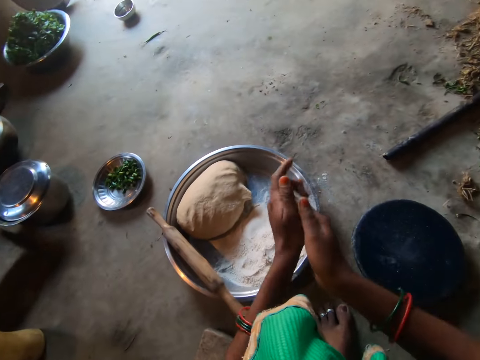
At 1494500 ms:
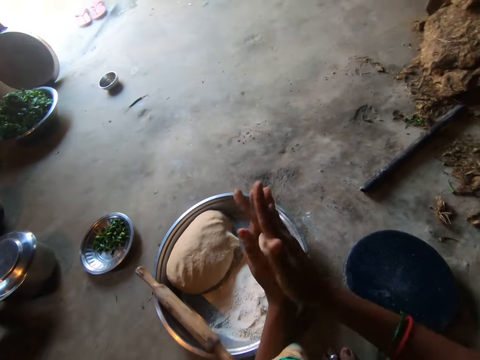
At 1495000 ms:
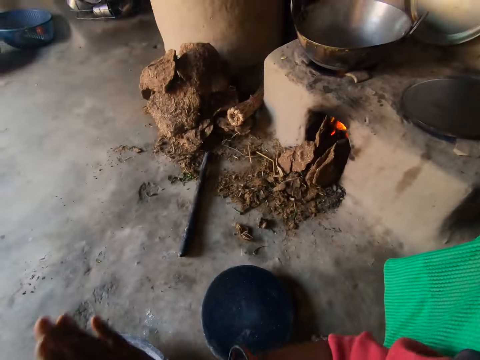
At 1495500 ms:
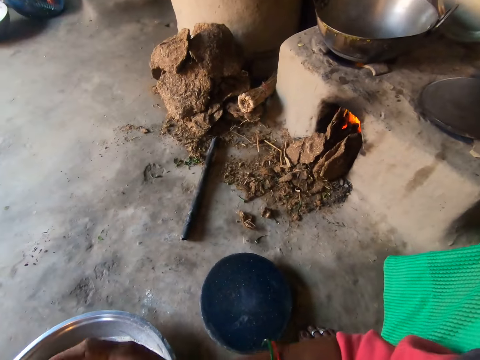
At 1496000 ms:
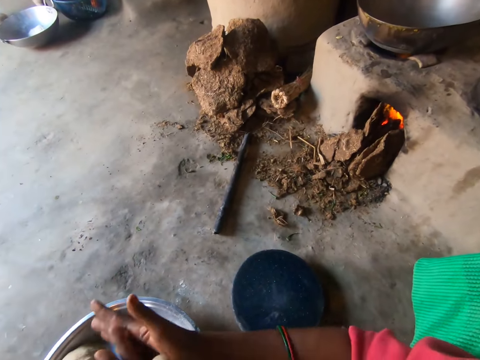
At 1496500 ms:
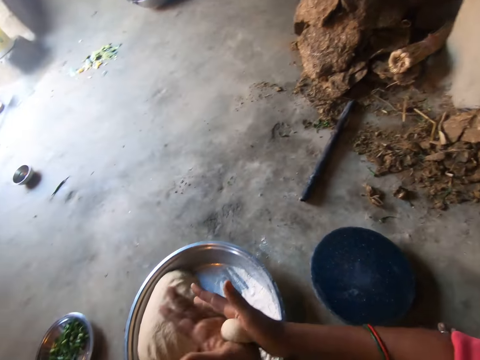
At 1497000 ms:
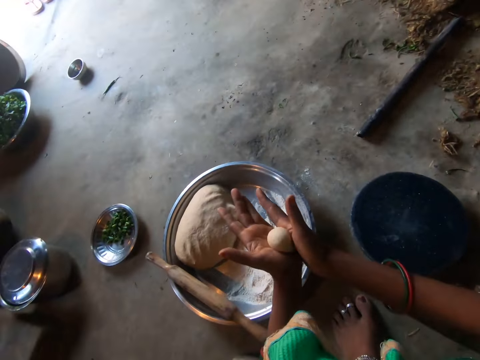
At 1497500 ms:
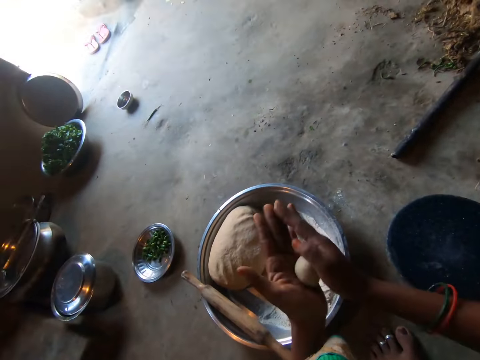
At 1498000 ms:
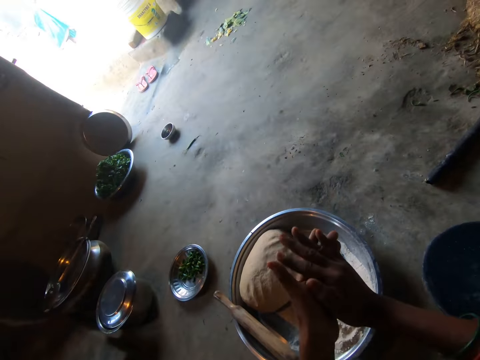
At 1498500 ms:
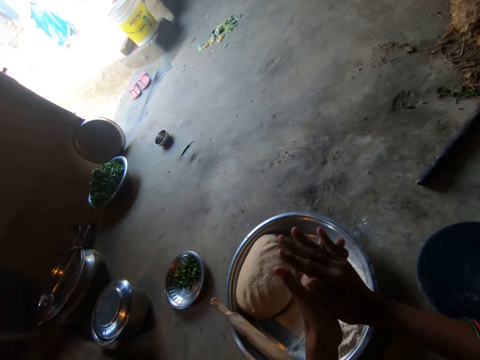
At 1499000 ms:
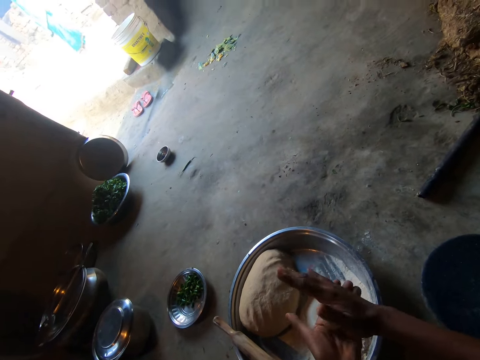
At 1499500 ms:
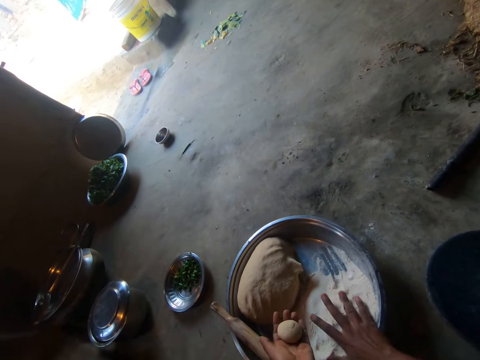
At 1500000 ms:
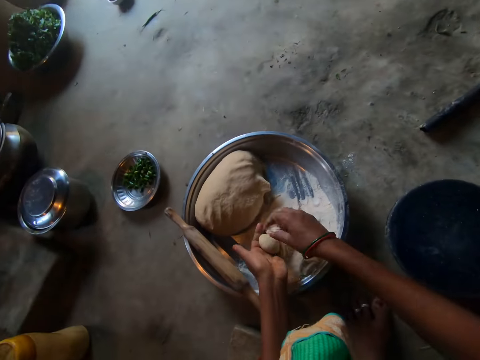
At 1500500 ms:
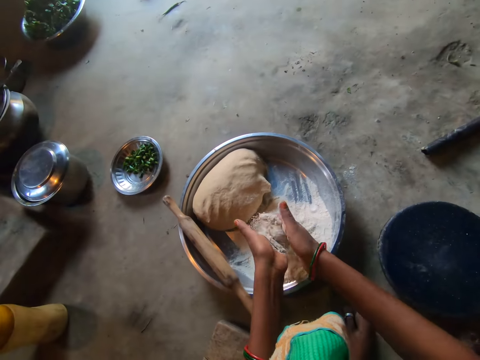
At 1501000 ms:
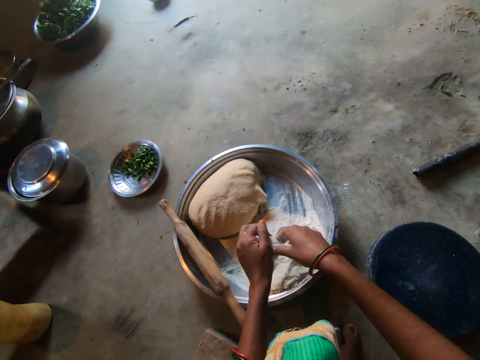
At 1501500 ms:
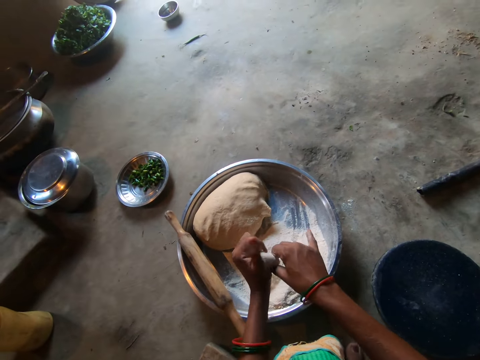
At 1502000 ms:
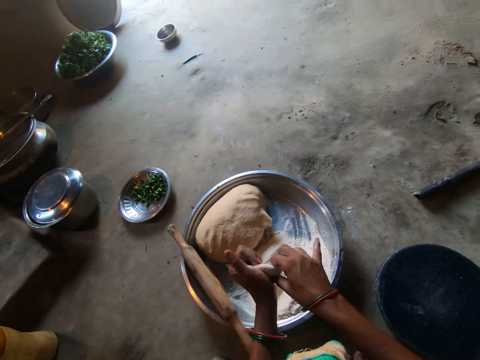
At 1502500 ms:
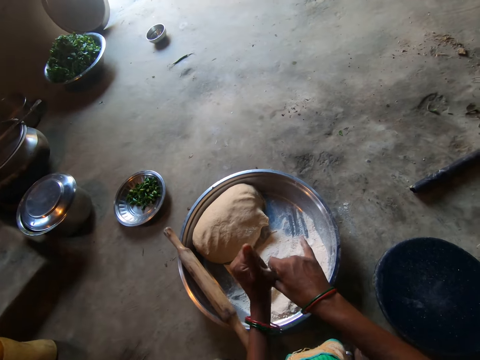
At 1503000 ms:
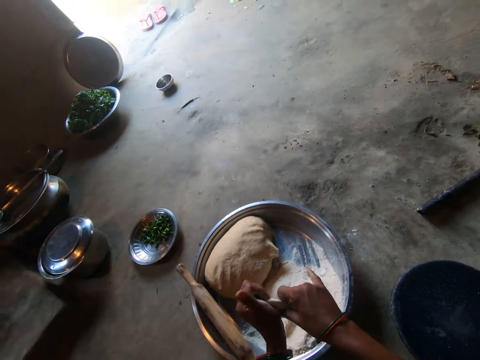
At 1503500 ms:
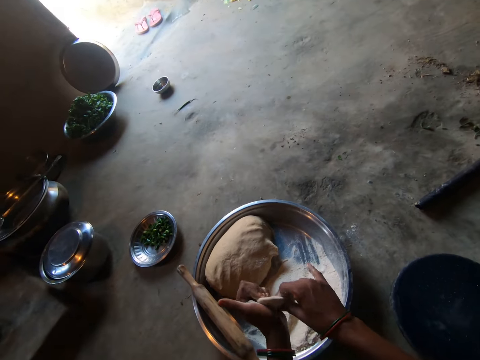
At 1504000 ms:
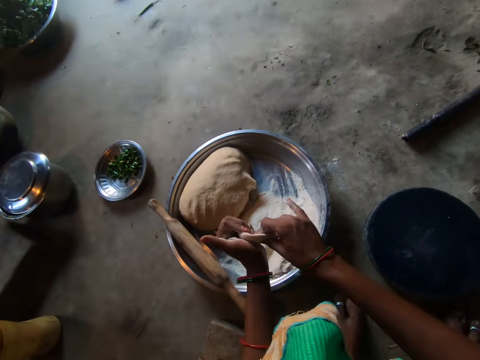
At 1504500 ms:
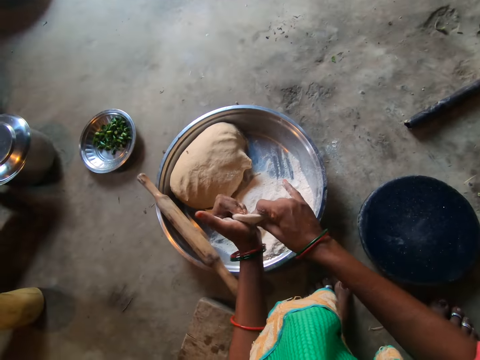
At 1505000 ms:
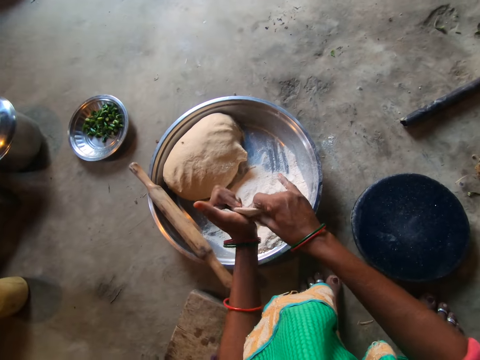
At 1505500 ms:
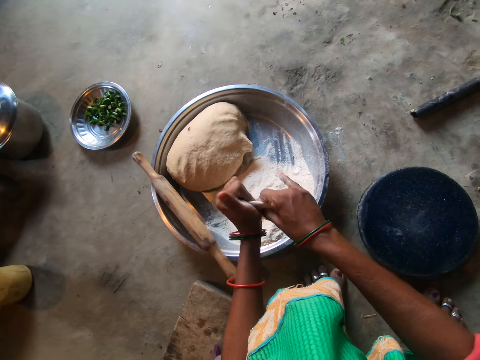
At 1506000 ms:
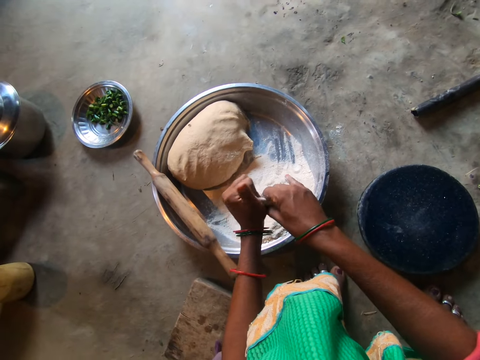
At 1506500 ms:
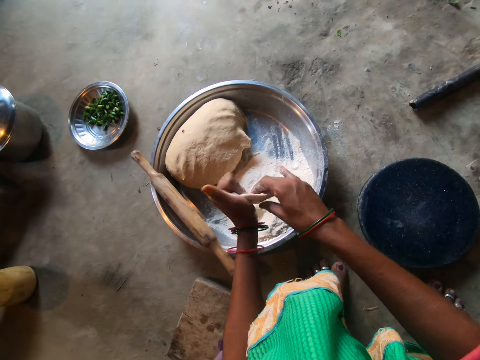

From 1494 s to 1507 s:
The camera wearer looks around. She touches the flour in the tray with her right hand. She puts the flour on the dough with her right hand. She flattens the dough. She makes the dough.

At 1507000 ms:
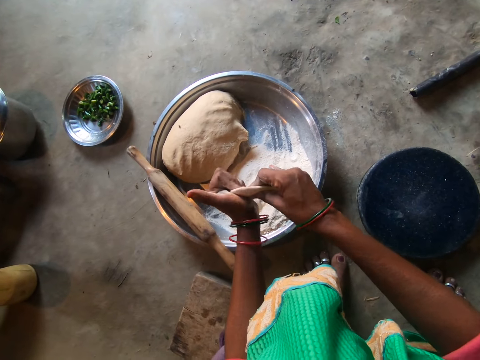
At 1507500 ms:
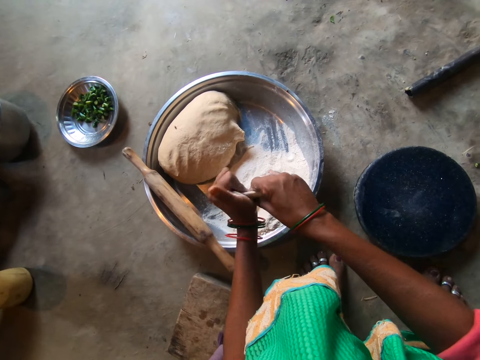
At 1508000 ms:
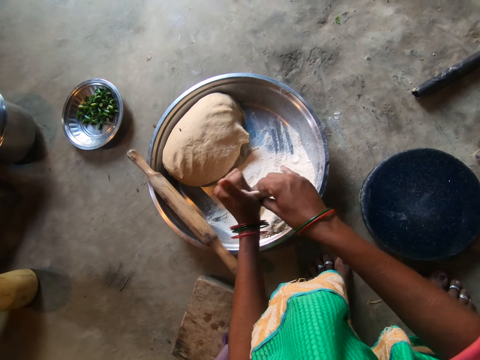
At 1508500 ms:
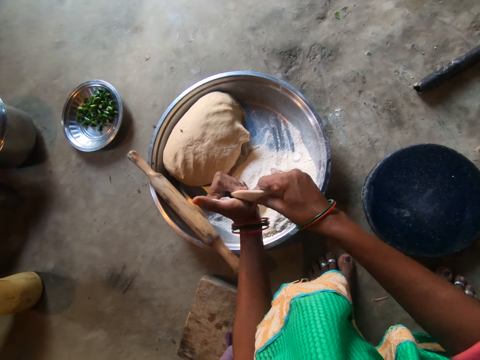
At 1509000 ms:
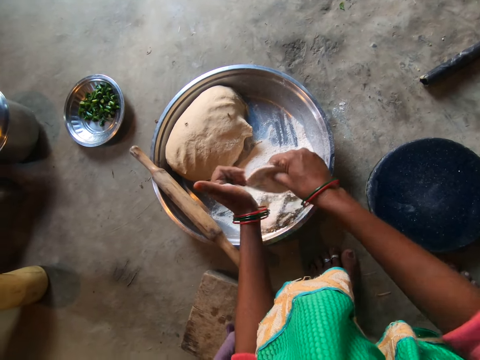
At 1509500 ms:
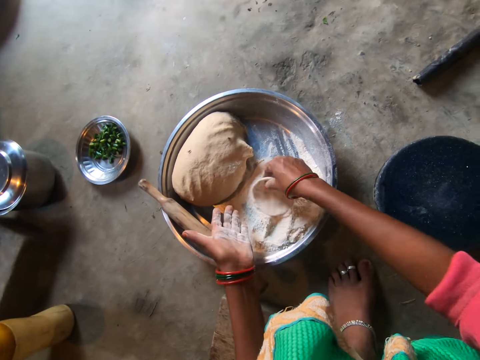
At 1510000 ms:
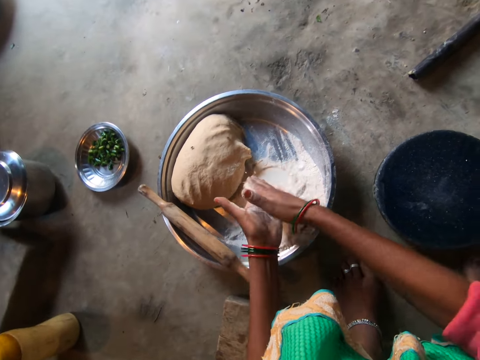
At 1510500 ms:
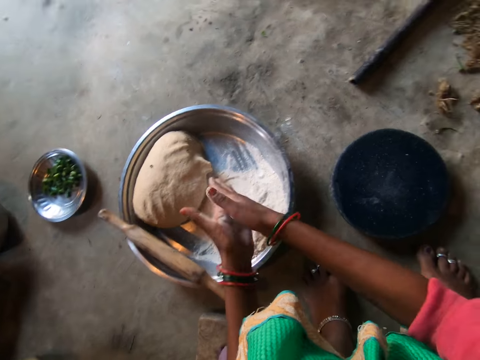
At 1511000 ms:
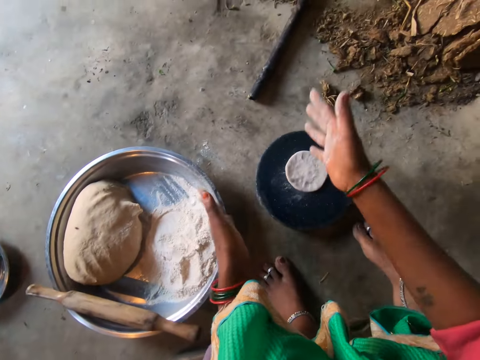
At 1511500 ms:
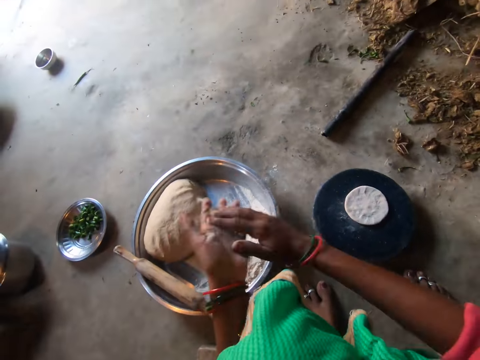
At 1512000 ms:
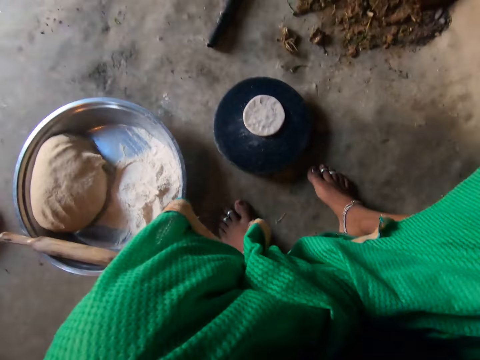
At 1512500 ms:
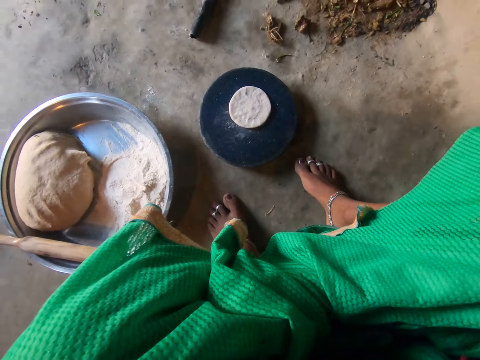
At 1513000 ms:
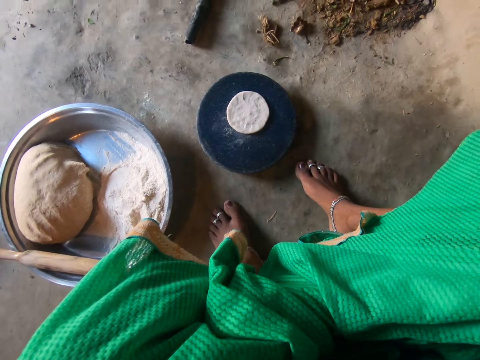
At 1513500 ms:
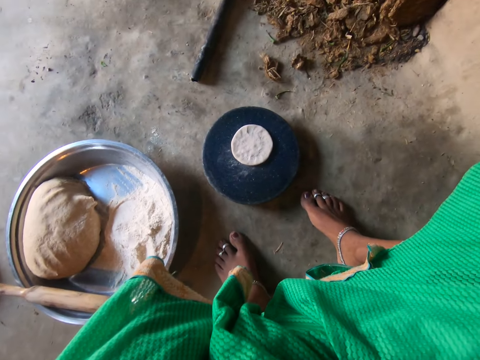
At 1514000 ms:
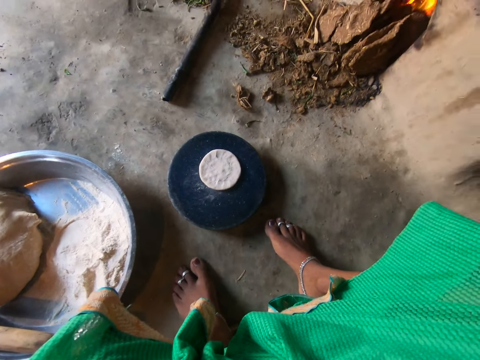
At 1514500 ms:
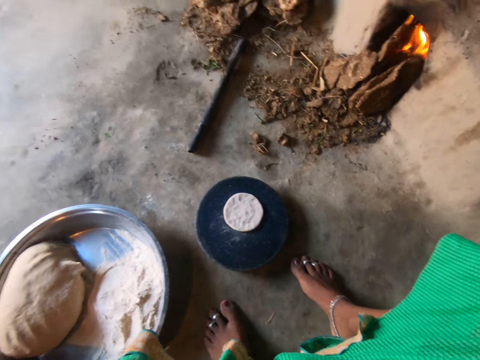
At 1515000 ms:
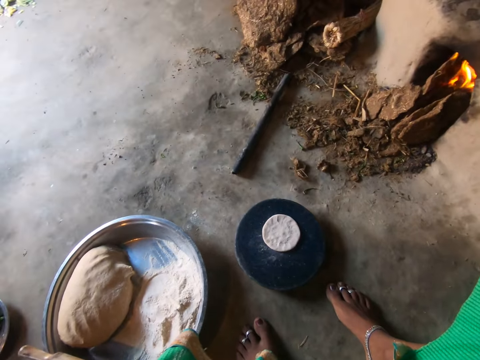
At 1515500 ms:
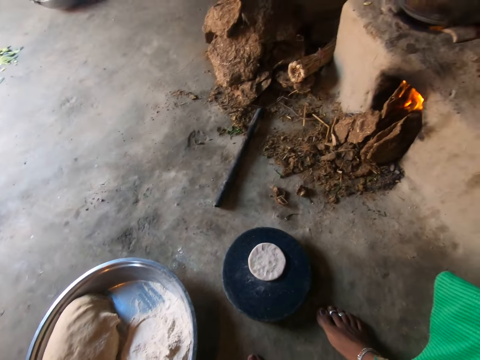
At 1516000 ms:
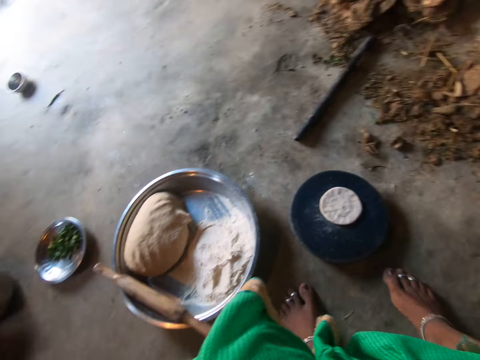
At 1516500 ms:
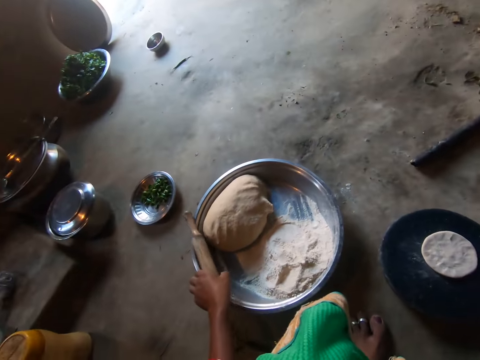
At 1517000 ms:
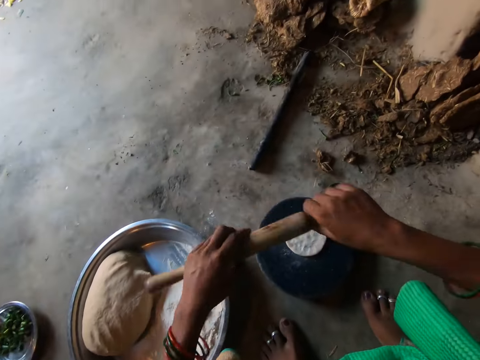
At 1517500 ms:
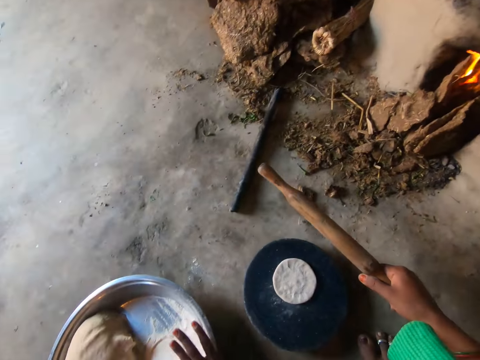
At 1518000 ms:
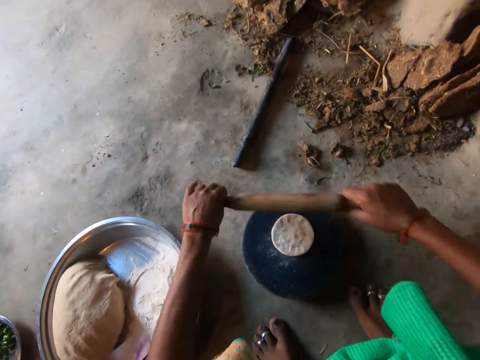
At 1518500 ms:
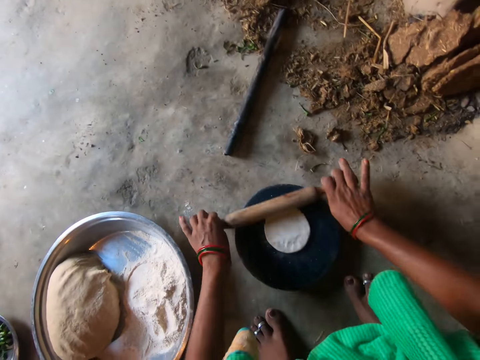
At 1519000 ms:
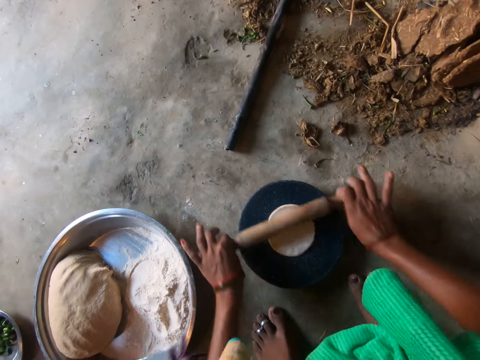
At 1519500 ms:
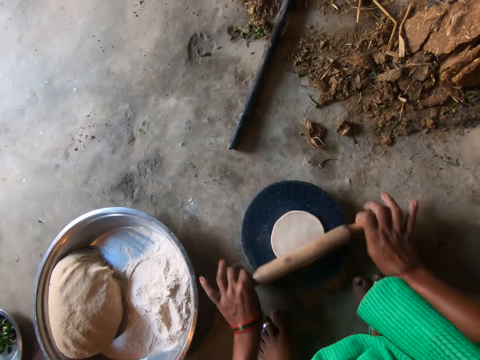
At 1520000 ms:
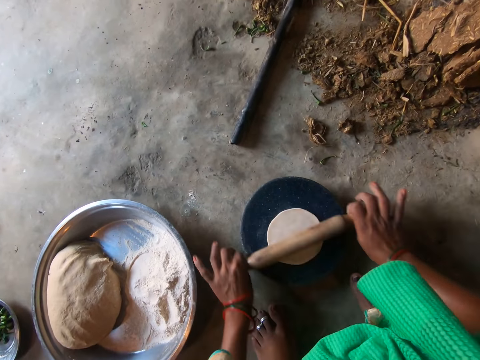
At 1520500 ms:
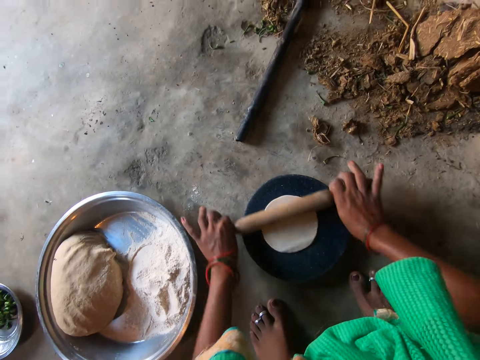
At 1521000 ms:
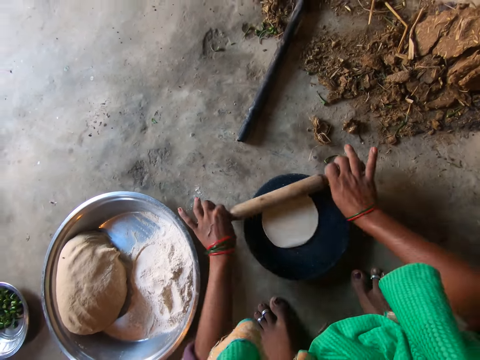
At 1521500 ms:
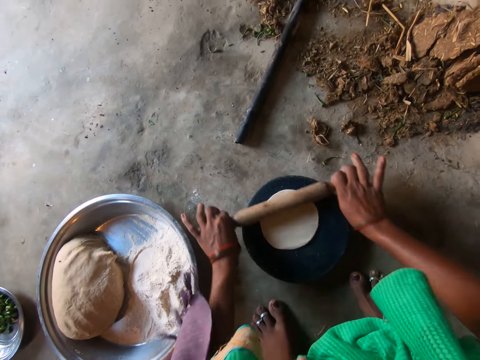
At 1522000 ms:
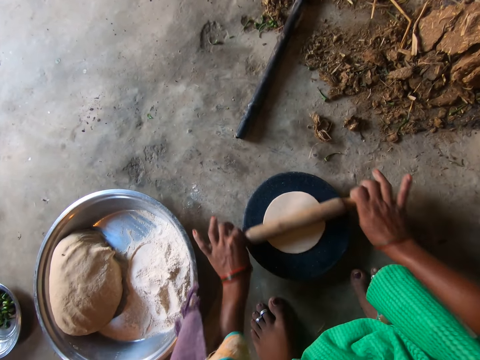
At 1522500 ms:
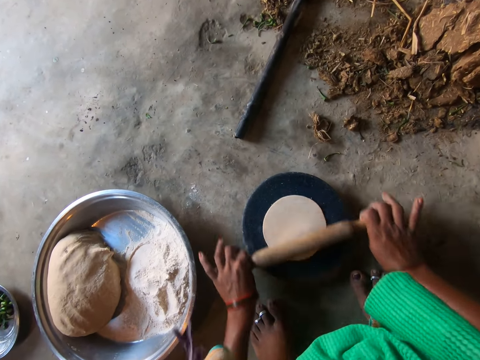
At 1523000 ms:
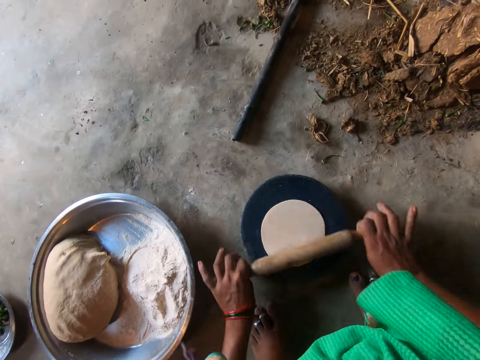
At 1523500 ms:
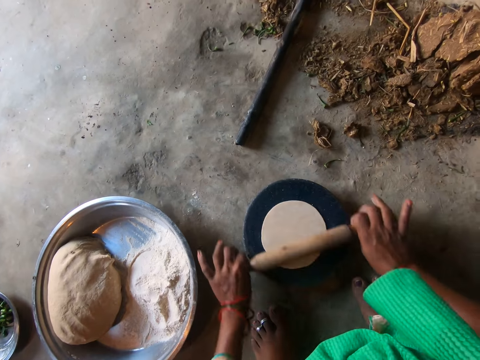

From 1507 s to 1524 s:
The camera wearer rubs flour on the dough. She dips the dough in the flour. She flattens the dough with both hands. She makes the dough. She drops the dough on a flat board. She wipes her hands off. She does something. She takes the rolling pin on the tray with her left hand. She moves the tray aside with her left hand. She rolls the dough on the flat board with the rolling pin.
